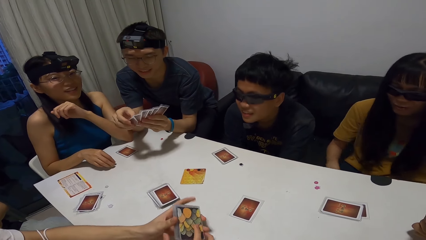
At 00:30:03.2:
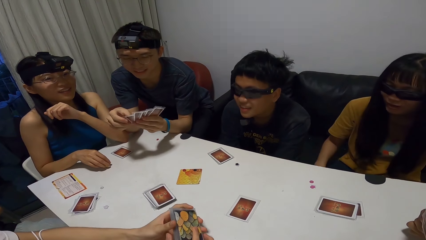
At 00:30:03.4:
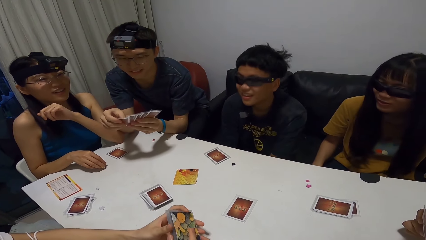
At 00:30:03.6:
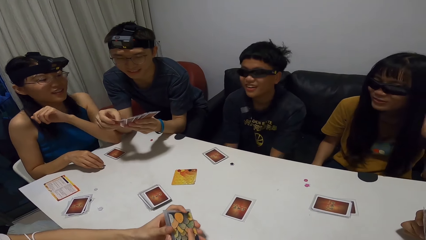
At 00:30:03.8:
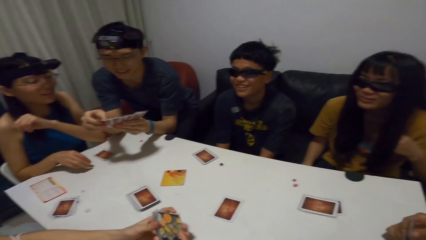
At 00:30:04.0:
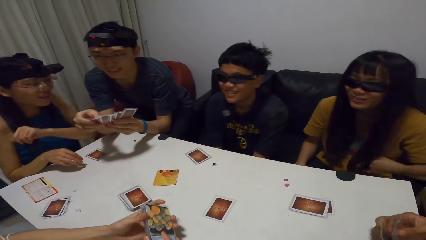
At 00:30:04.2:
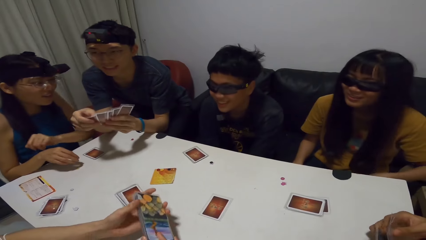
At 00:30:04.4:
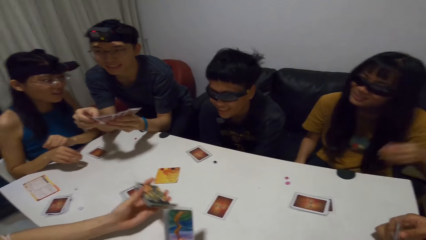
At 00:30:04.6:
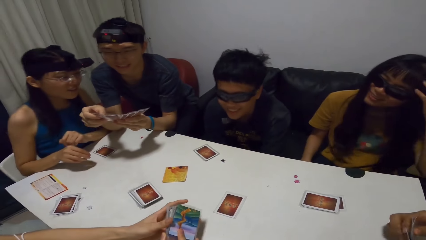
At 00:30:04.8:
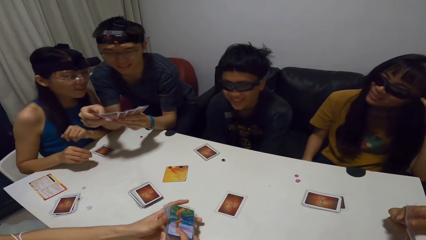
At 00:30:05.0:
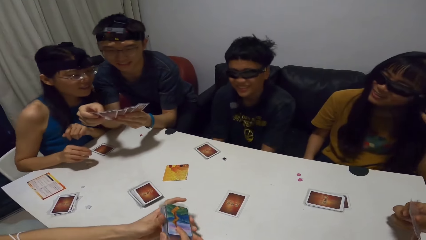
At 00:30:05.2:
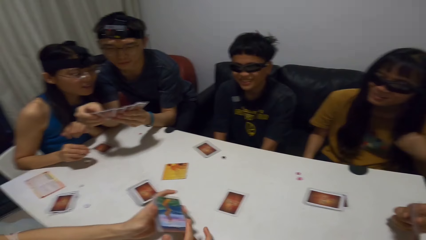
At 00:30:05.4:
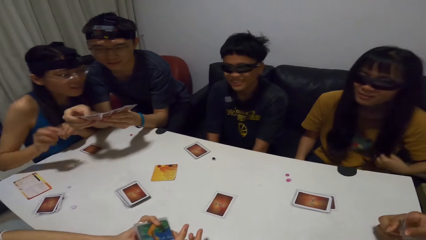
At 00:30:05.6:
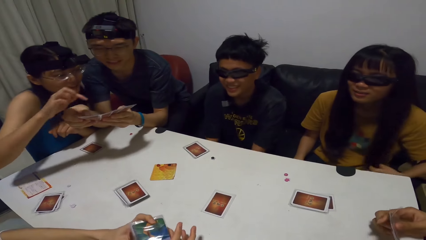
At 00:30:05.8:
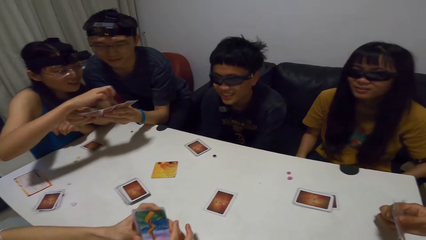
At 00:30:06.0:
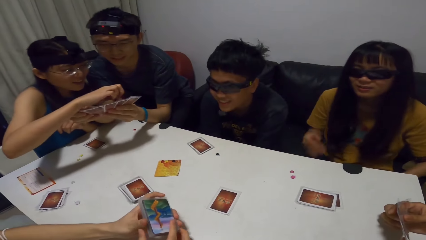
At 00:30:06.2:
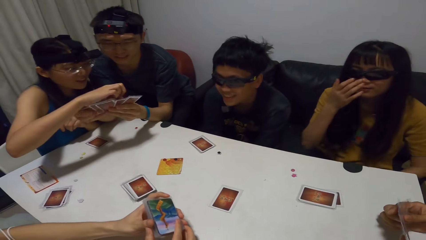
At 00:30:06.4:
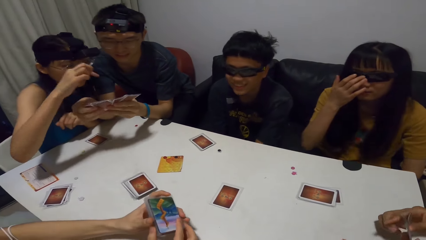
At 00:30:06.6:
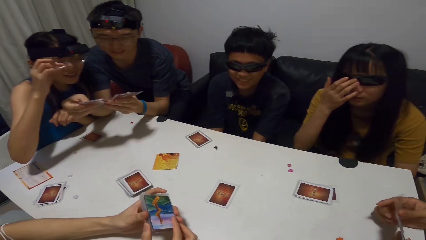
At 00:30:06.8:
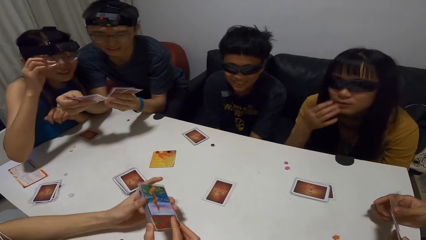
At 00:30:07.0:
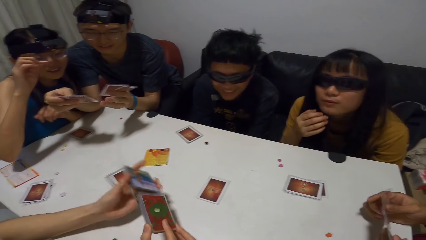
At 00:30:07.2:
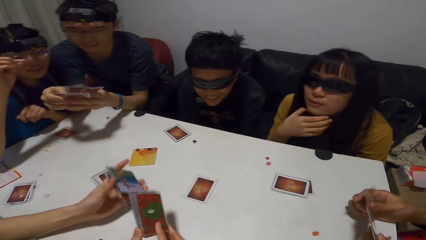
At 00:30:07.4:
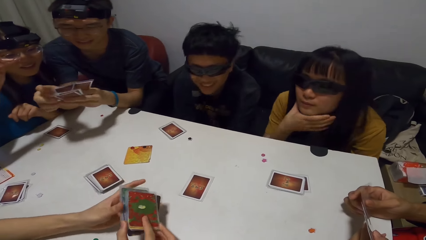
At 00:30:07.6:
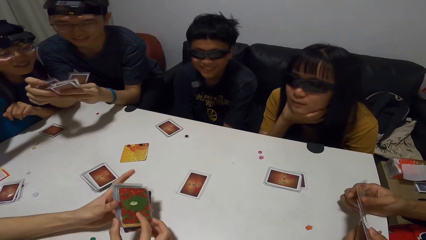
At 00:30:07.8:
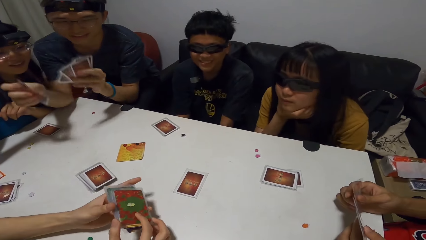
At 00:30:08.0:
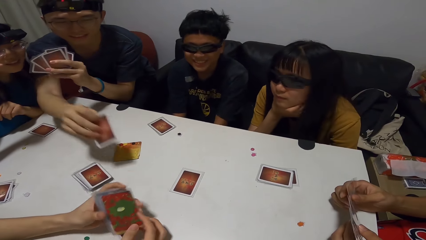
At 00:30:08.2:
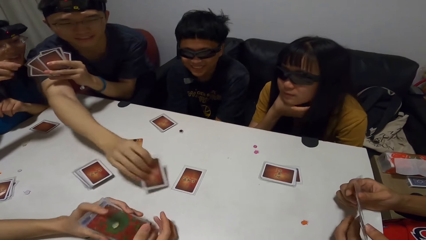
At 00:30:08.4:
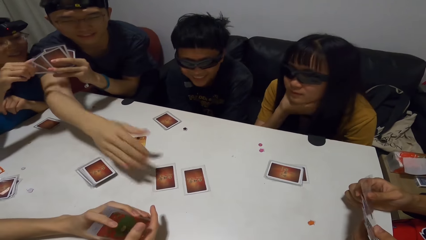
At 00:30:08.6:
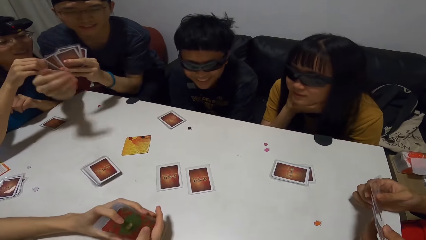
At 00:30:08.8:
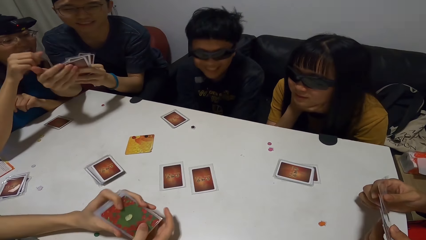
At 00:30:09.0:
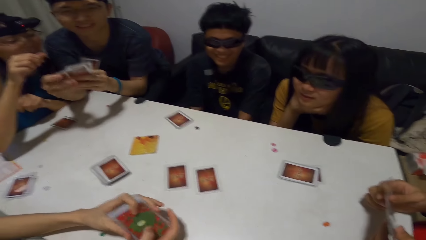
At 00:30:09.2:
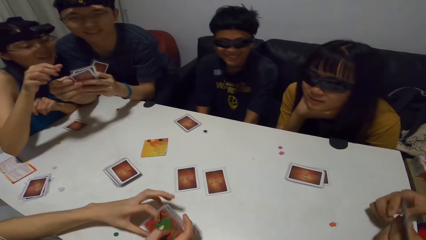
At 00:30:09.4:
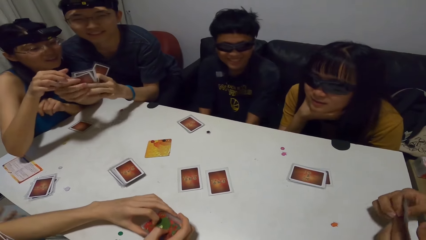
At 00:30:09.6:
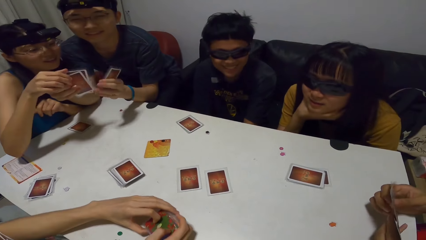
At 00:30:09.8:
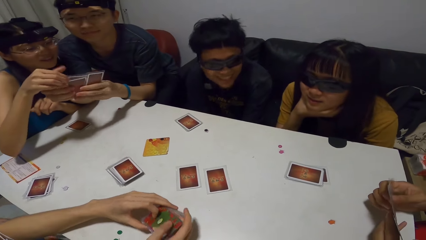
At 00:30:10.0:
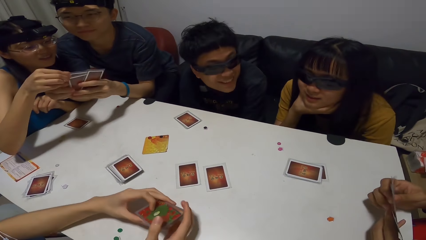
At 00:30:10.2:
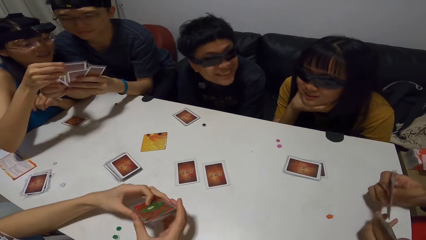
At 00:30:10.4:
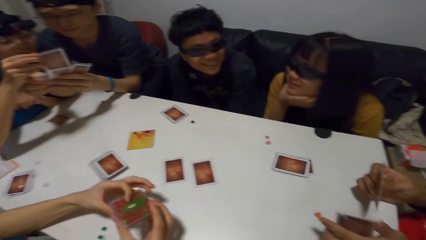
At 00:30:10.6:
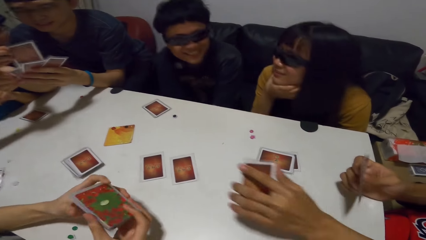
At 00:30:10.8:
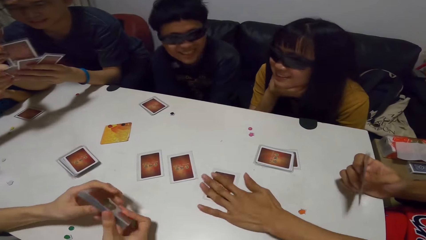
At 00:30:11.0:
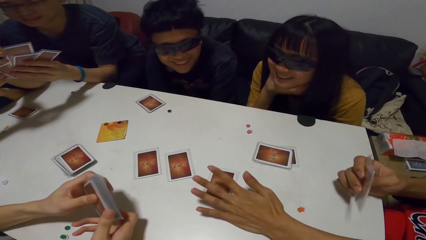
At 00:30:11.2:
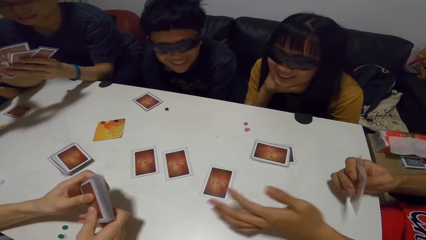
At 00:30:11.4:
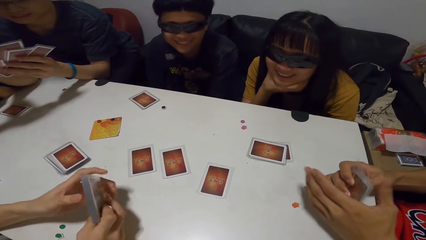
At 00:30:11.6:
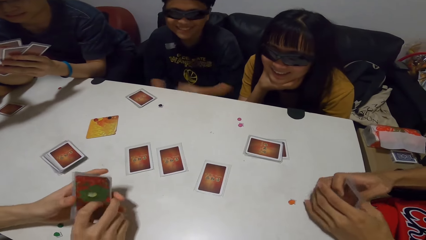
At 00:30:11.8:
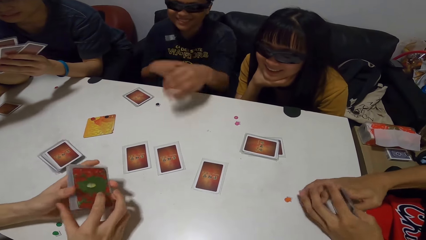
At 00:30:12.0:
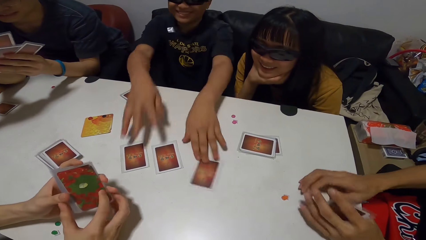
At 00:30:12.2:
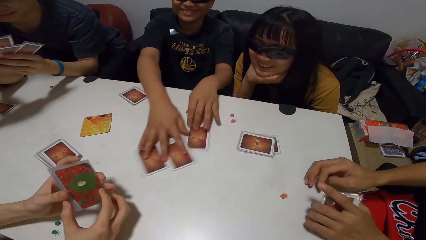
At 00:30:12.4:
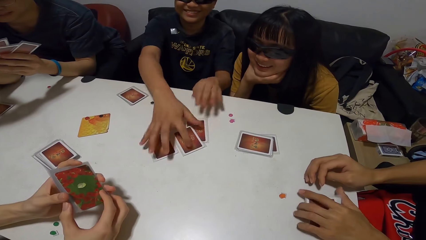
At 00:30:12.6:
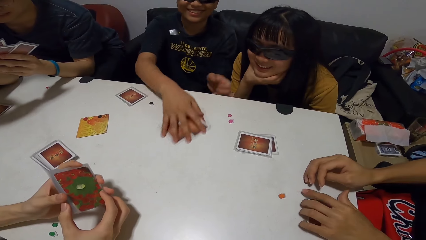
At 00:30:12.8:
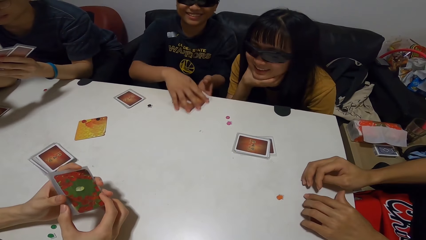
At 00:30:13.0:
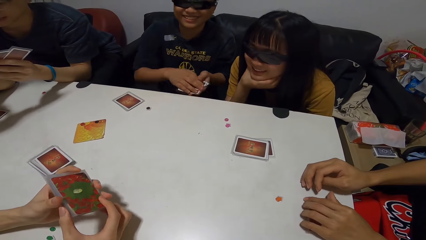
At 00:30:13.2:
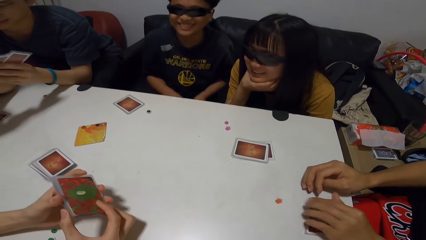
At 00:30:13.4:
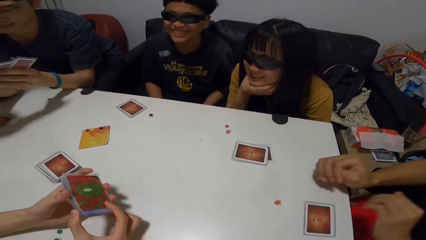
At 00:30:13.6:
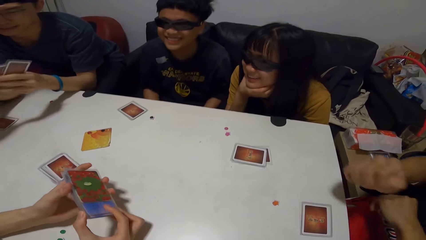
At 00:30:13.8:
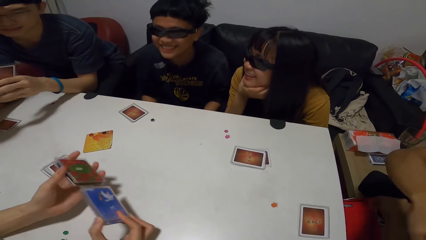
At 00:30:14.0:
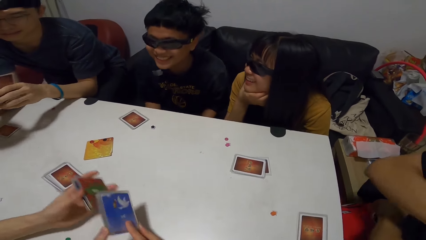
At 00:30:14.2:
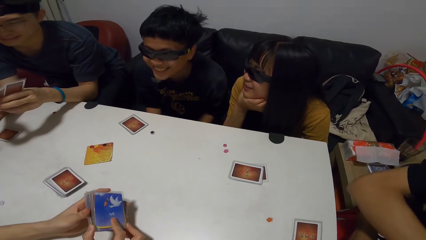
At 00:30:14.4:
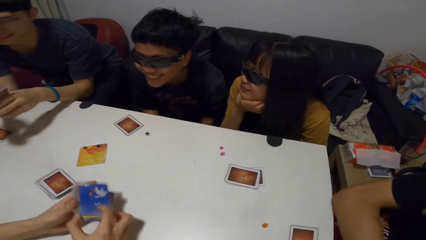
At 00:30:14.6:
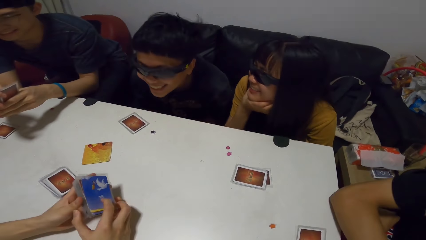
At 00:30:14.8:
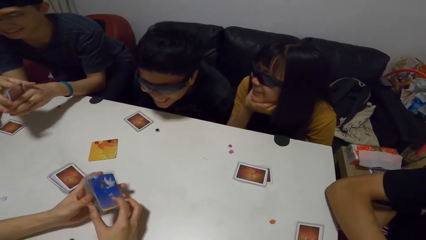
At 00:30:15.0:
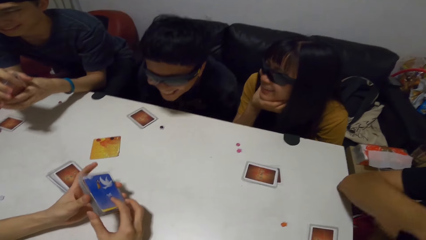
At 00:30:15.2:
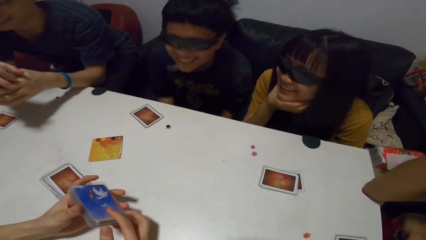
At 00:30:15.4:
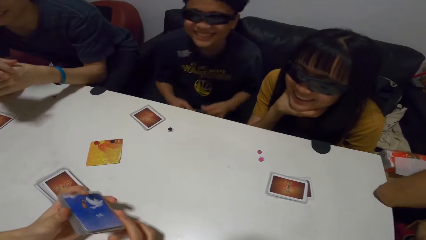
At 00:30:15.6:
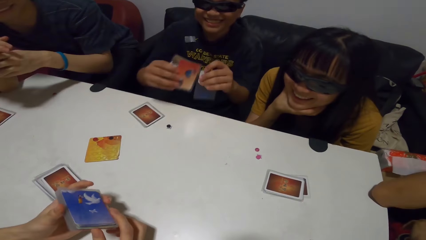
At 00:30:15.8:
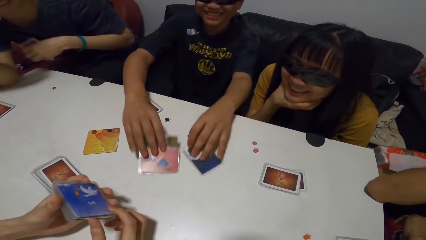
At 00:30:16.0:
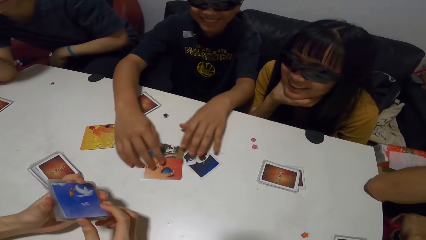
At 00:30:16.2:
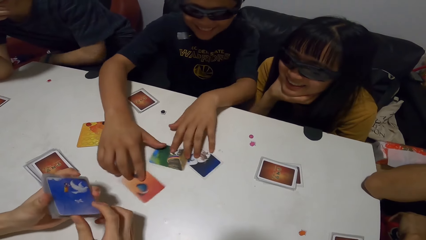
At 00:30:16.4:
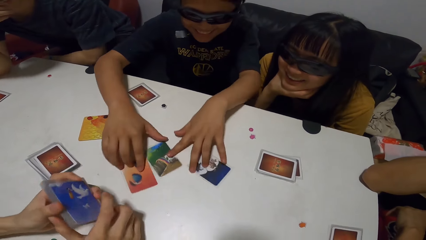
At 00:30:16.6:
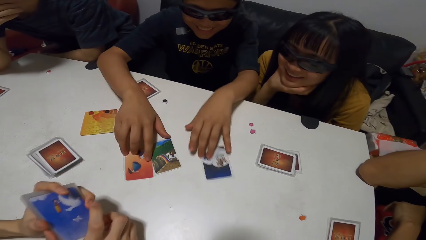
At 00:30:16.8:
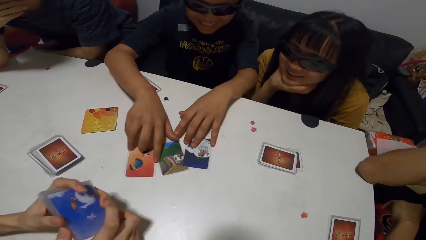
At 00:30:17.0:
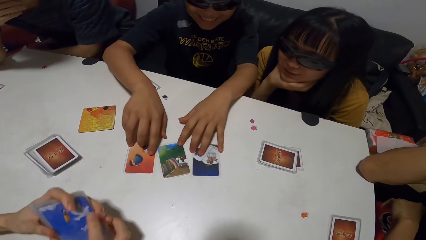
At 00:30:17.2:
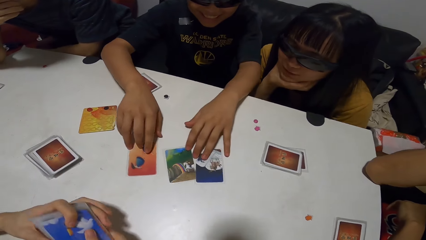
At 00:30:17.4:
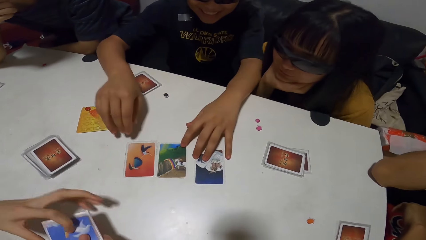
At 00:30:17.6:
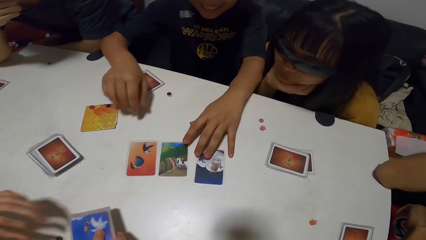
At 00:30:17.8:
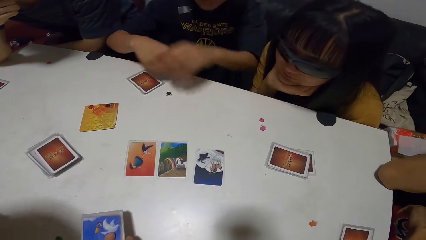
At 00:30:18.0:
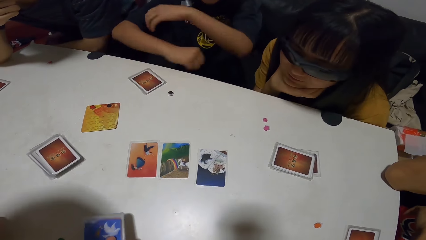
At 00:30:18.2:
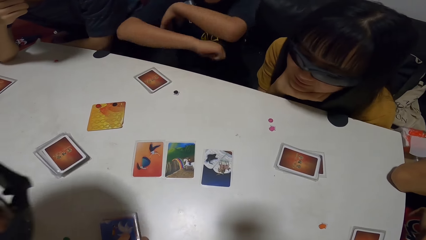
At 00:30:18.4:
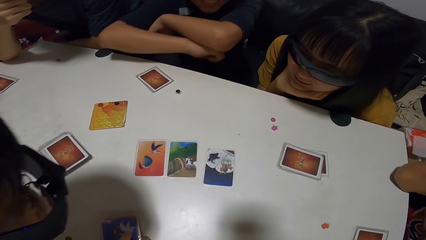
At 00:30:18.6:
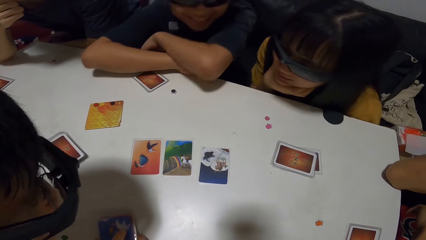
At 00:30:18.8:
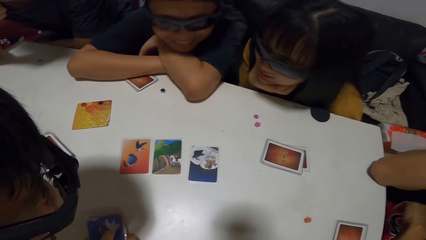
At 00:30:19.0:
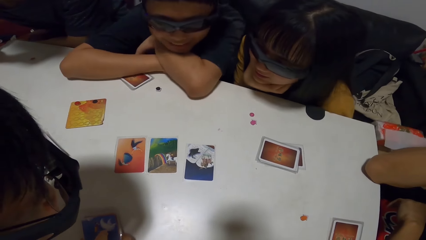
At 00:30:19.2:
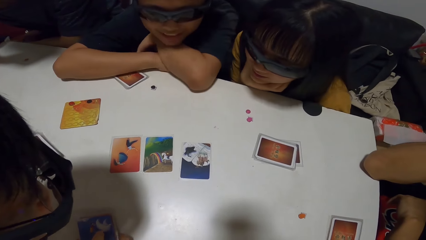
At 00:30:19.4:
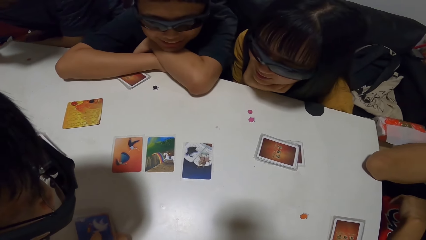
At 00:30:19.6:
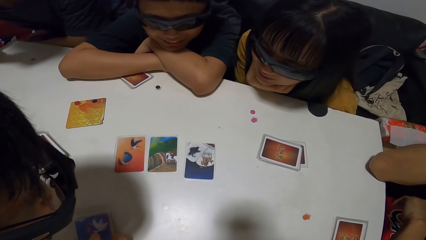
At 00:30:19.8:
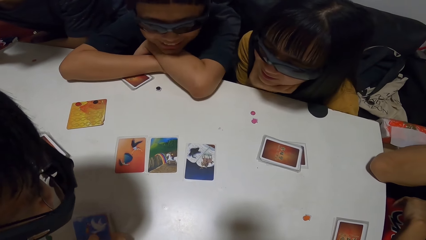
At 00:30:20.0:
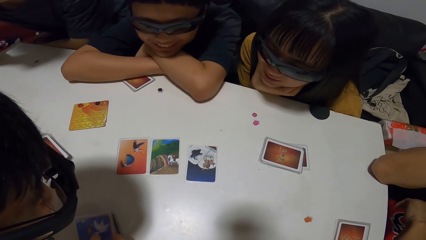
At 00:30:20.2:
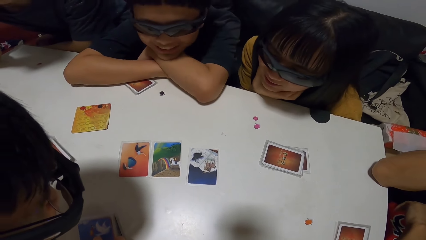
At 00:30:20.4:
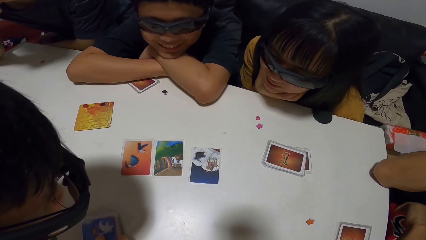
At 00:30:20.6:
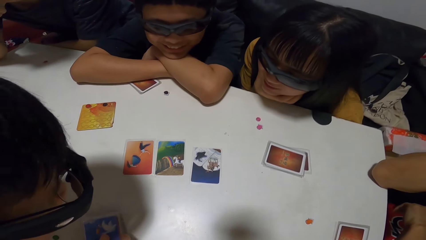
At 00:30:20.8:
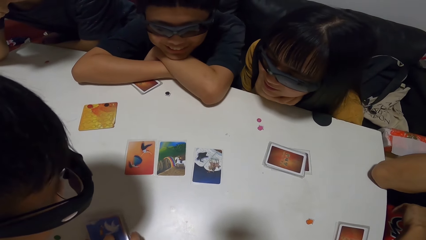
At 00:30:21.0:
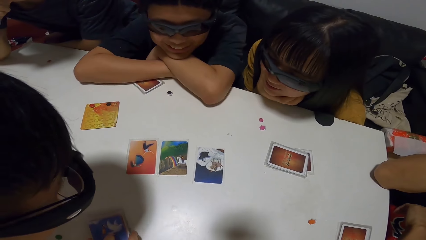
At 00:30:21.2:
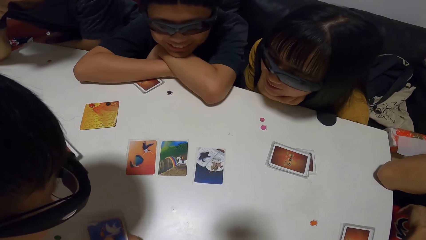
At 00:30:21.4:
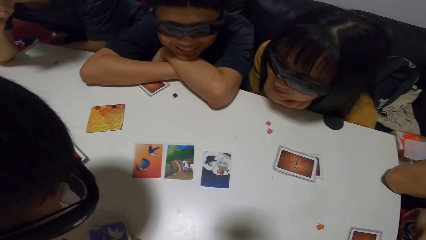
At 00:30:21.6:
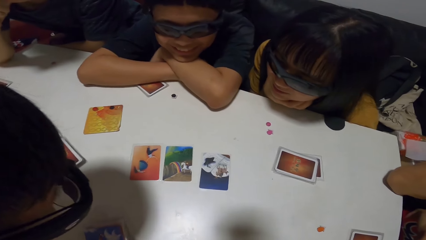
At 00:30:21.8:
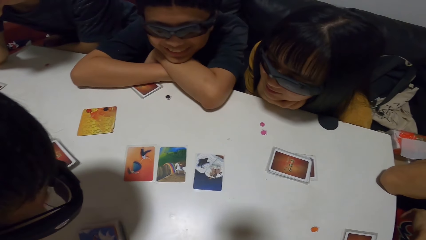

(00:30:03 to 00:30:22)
A woman touches a card in a man's hand with her right hand. Another woman adjusts the pair of glasses on her face with her right hand. The man drops a card on the table with his right hand. The first woman touches a card in the left hand of the man with her right hand. The man shuffles through the cards in his hands. The first woman pulls out a card from the hands of the man with her right hand. The man drops a card on the table with his left hand. The first woman pushes the card back into the man's hands with her right hand. A person places a card on the table. Another man passes the cards in his right hand to his left hand. A third man gathers some cards from the table with both hands. The second man drops the cards in his left hand on the table. The third man drops the cards on the table with both hands, arranges the cards on the table with both hands and leans on the table with both hands.
